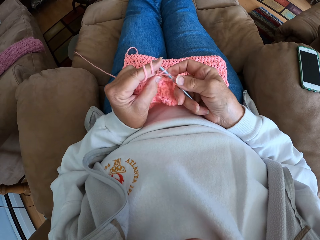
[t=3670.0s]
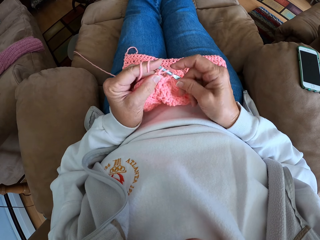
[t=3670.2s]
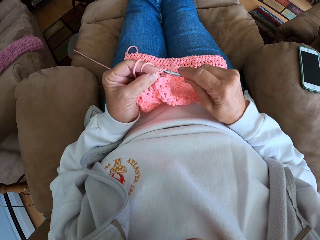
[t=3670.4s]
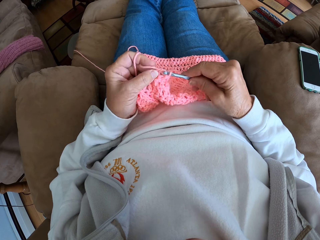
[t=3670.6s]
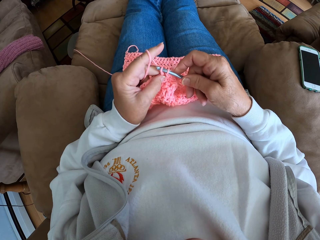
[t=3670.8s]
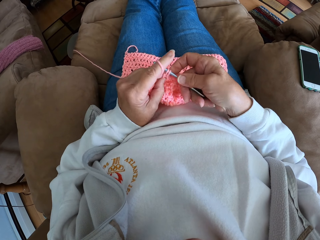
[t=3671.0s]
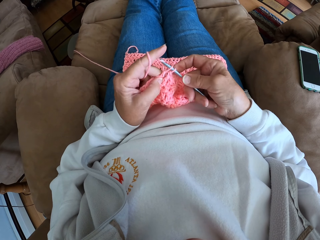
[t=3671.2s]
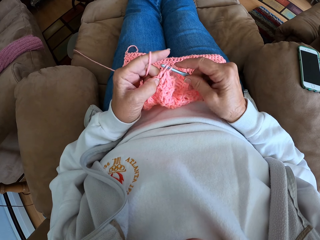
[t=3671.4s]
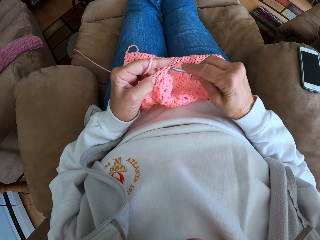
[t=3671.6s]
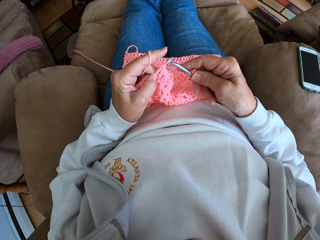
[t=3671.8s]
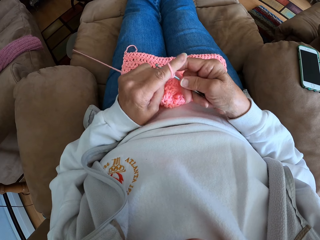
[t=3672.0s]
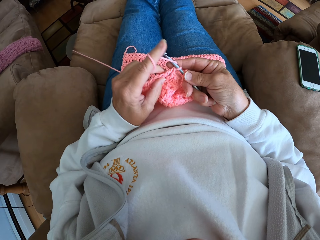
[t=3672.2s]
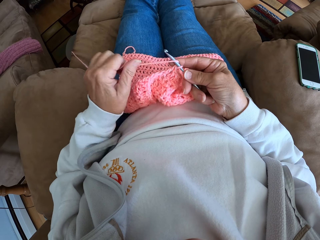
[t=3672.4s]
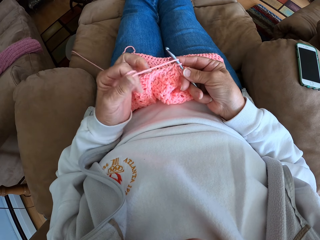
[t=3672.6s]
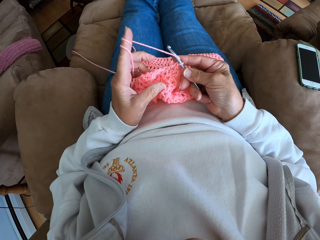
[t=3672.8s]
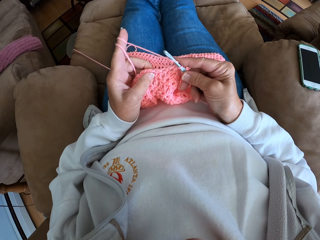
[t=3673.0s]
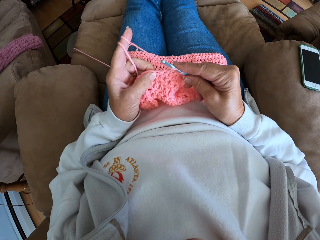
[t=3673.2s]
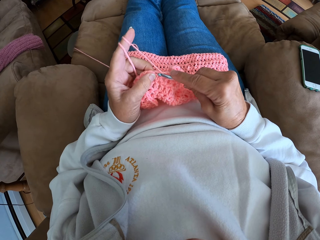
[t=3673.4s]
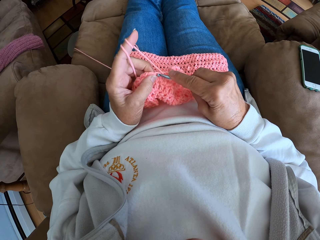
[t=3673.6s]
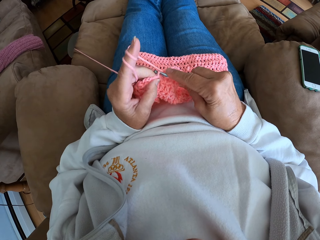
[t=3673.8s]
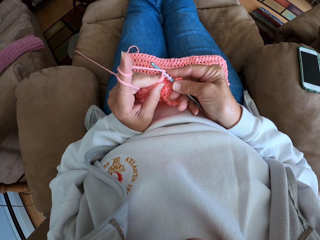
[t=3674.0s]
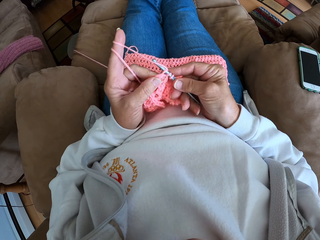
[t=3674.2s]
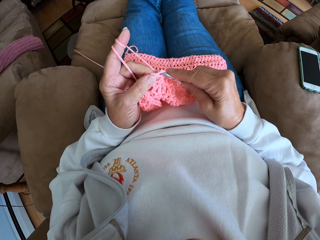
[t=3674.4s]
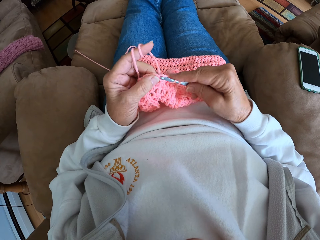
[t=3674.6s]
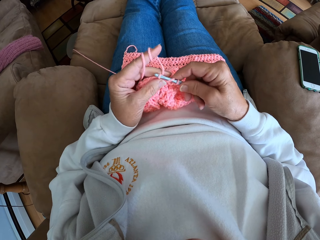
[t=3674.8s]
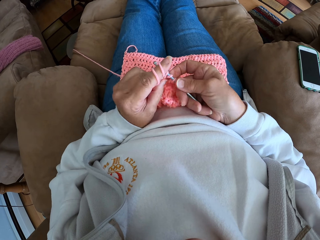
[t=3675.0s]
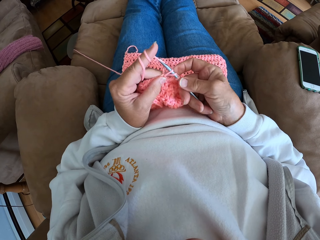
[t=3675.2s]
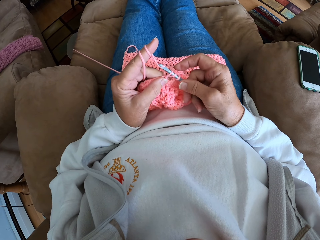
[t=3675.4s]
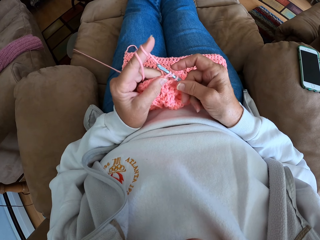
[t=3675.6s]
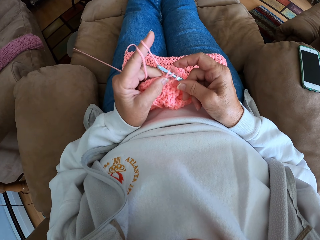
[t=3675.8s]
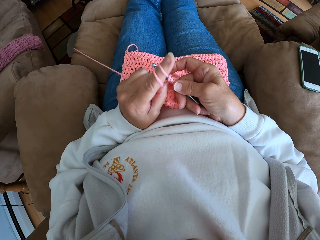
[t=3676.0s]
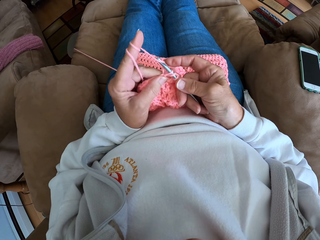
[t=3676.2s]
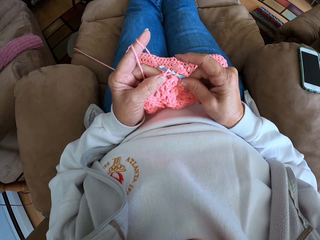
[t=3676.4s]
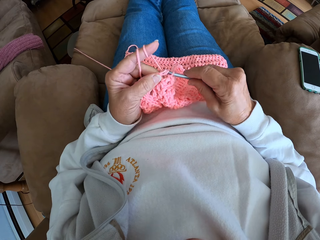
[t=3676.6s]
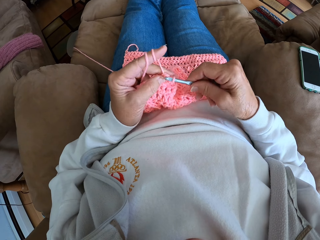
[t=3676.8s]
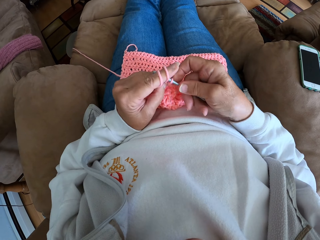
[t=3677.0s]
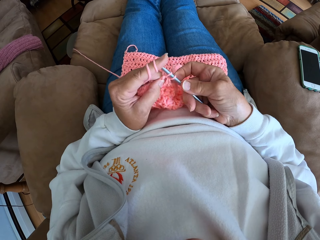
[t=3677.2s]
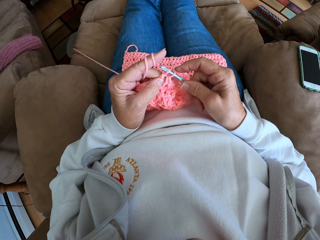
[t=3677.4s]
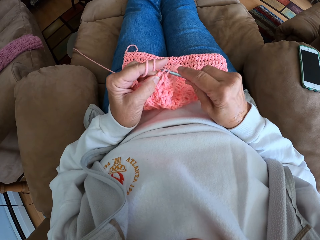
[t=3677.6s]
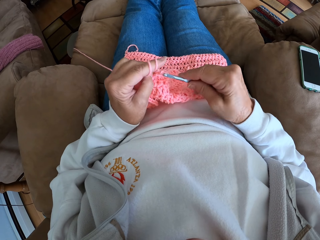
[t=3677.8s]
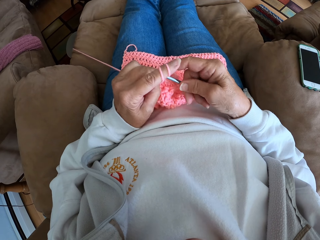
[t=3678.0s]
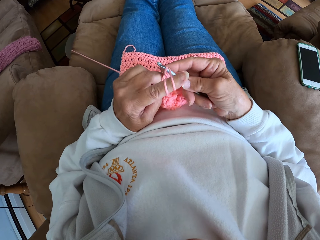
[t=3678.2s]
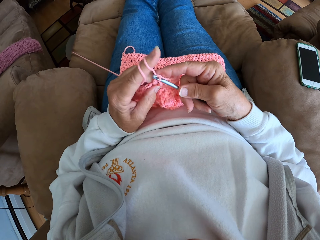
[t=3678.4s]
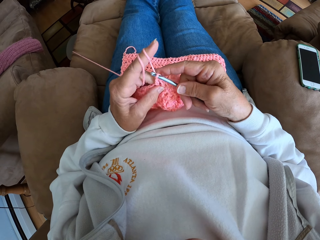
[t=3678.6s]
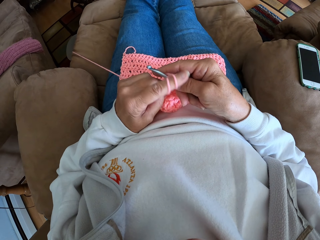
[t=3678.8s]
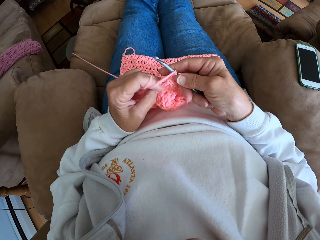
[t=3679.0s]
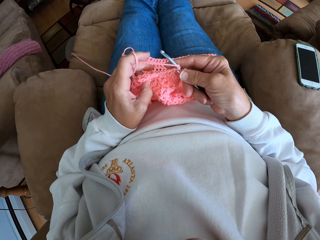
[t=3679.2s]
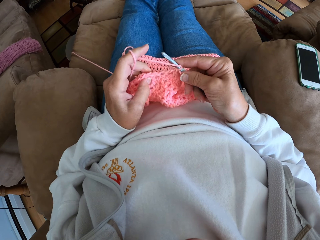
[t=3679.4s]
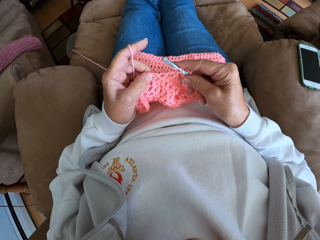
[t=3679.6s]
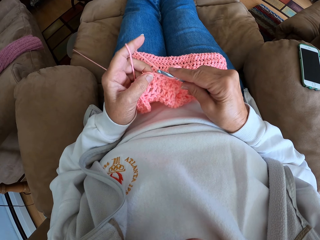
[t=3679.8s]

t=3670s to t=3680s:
The camera wearer ties the yarn on the finger. They crochet the piece of cloth using the crochet hook.

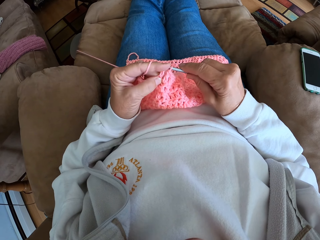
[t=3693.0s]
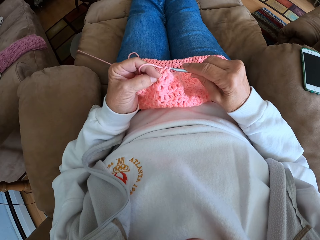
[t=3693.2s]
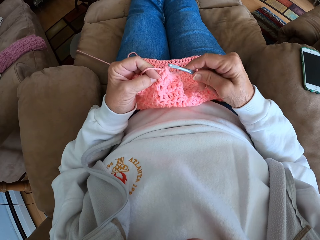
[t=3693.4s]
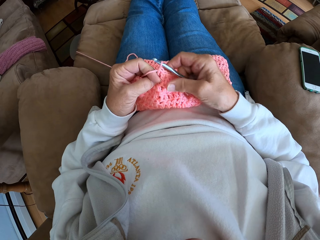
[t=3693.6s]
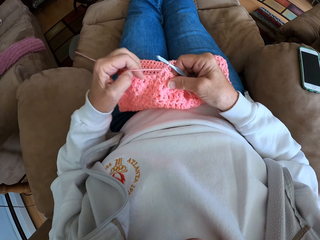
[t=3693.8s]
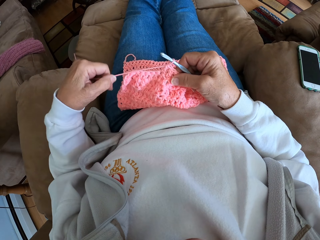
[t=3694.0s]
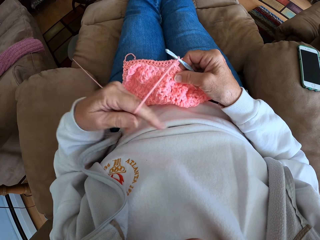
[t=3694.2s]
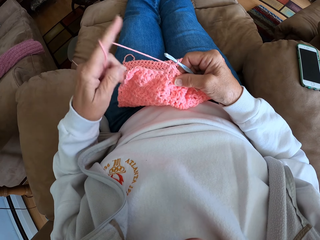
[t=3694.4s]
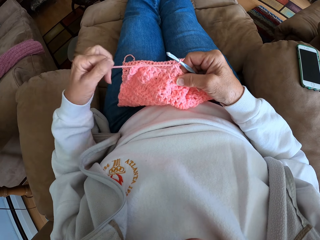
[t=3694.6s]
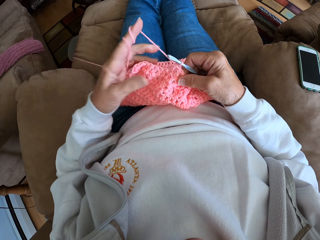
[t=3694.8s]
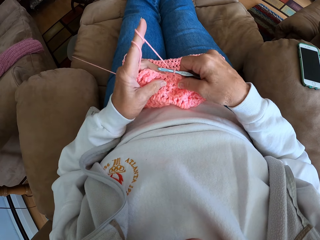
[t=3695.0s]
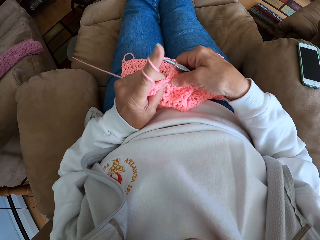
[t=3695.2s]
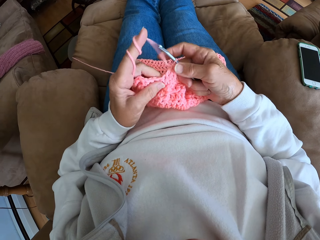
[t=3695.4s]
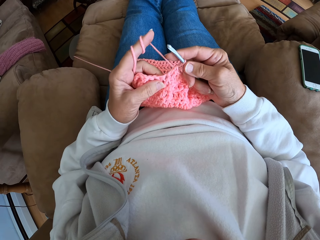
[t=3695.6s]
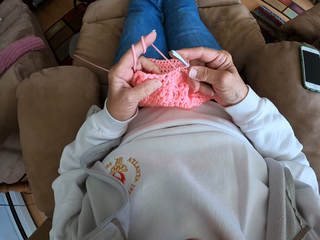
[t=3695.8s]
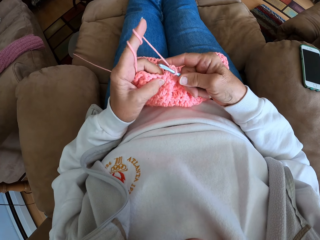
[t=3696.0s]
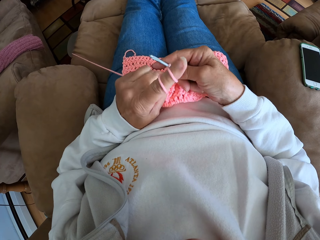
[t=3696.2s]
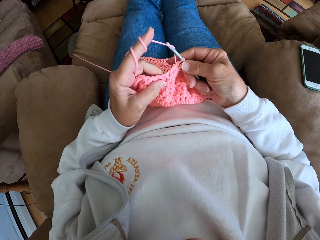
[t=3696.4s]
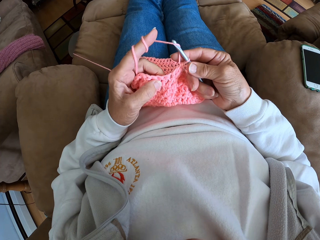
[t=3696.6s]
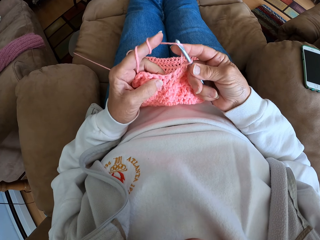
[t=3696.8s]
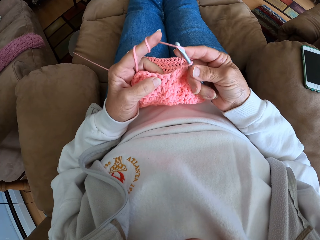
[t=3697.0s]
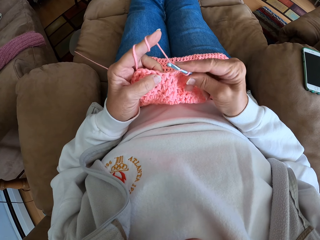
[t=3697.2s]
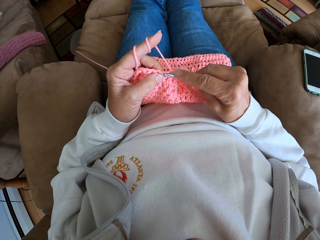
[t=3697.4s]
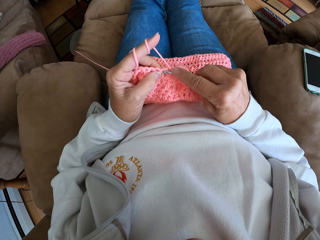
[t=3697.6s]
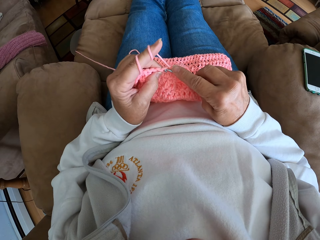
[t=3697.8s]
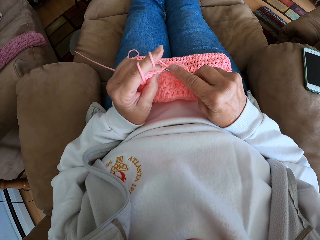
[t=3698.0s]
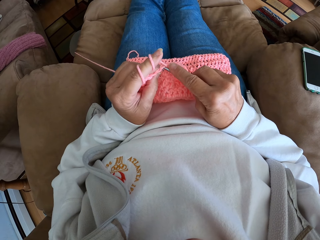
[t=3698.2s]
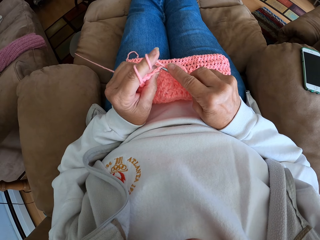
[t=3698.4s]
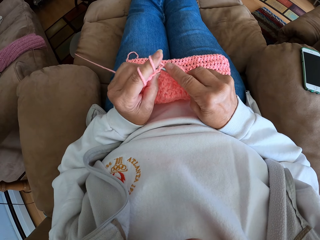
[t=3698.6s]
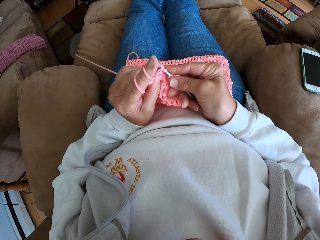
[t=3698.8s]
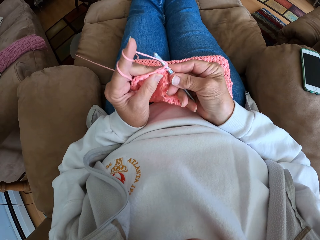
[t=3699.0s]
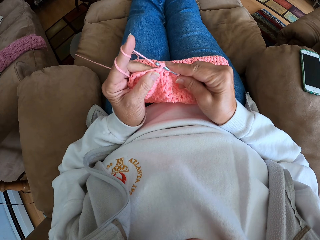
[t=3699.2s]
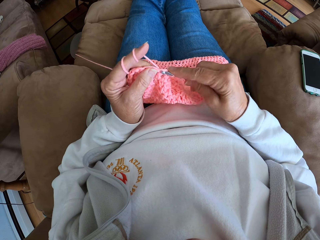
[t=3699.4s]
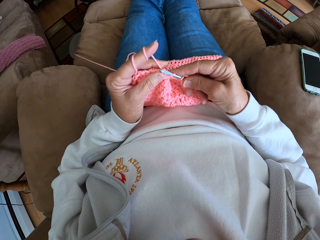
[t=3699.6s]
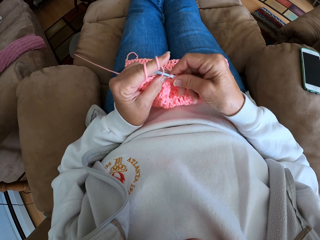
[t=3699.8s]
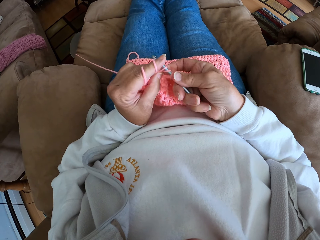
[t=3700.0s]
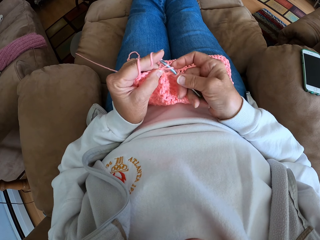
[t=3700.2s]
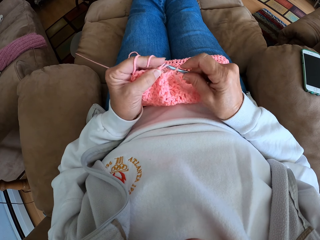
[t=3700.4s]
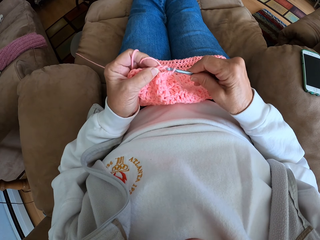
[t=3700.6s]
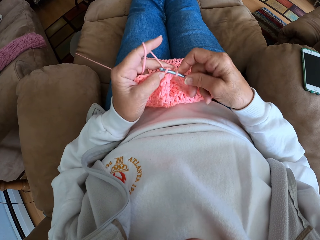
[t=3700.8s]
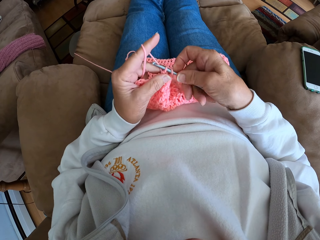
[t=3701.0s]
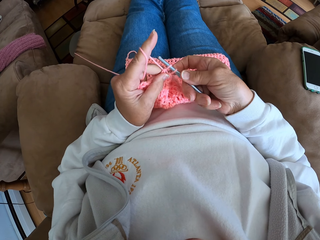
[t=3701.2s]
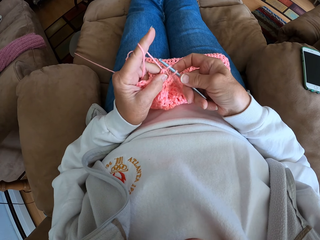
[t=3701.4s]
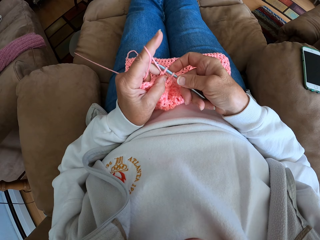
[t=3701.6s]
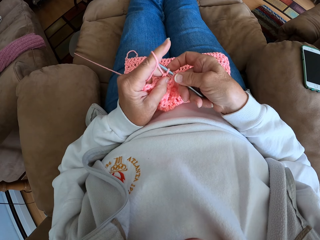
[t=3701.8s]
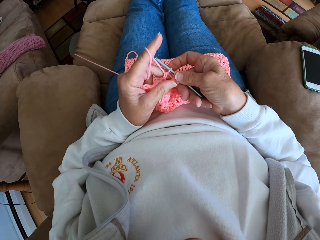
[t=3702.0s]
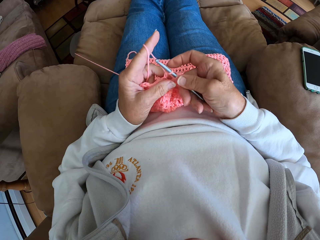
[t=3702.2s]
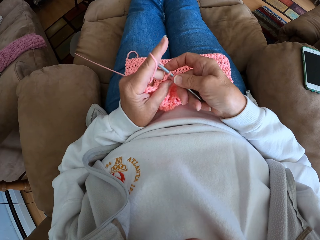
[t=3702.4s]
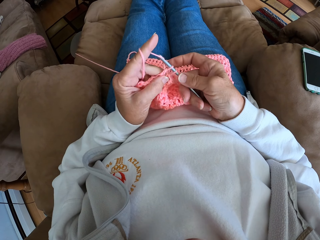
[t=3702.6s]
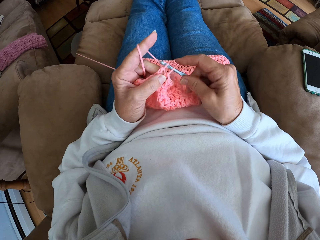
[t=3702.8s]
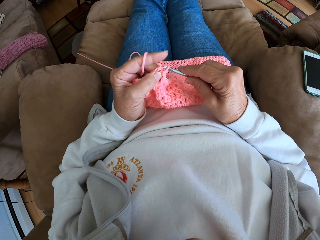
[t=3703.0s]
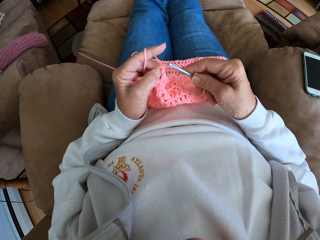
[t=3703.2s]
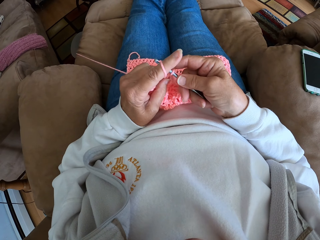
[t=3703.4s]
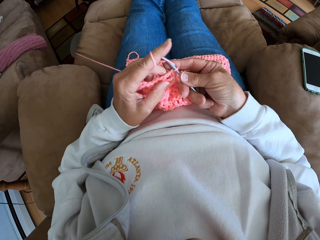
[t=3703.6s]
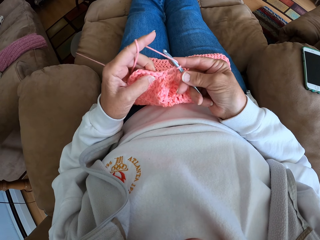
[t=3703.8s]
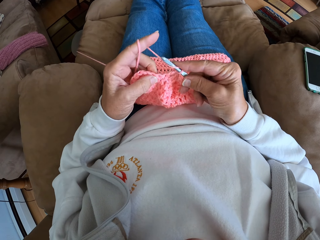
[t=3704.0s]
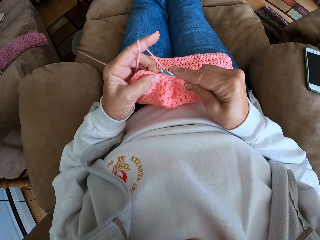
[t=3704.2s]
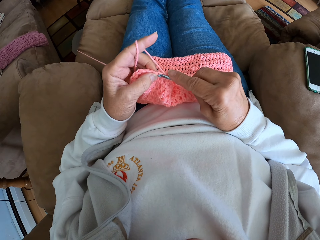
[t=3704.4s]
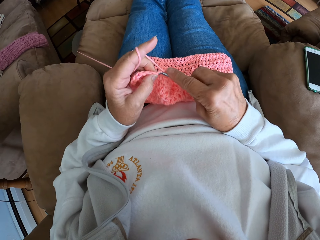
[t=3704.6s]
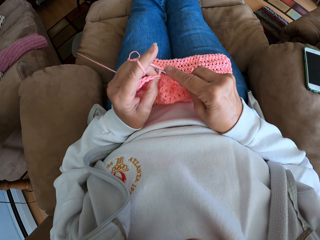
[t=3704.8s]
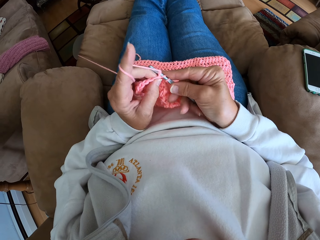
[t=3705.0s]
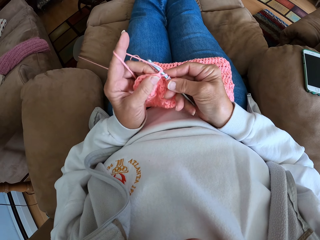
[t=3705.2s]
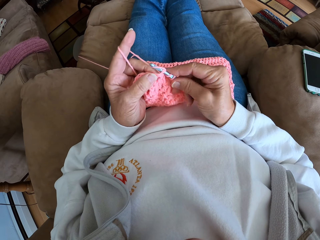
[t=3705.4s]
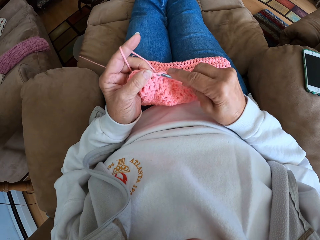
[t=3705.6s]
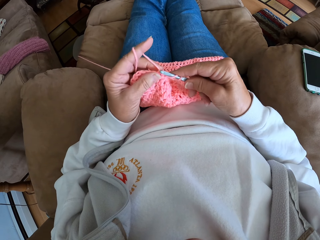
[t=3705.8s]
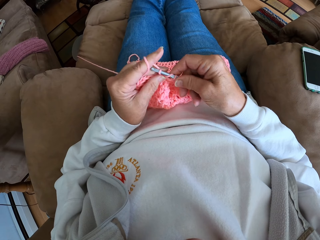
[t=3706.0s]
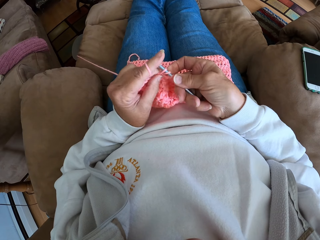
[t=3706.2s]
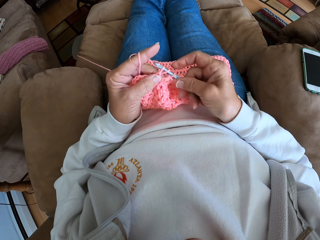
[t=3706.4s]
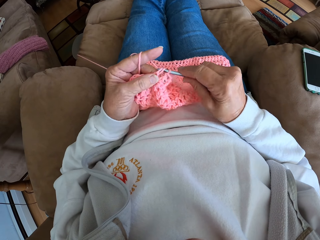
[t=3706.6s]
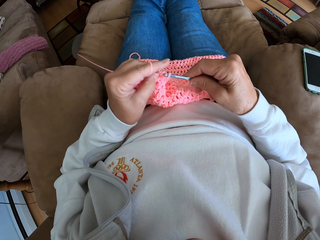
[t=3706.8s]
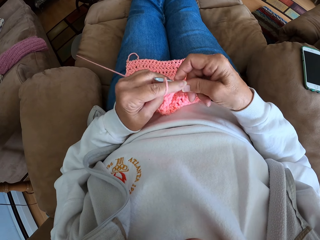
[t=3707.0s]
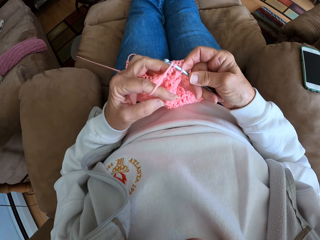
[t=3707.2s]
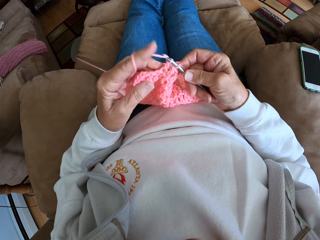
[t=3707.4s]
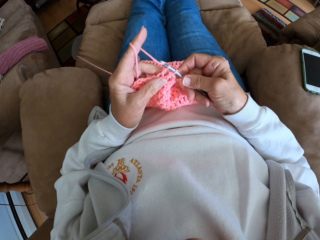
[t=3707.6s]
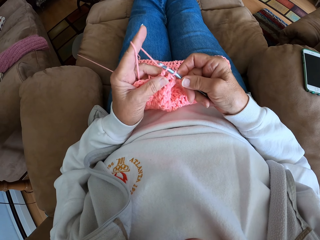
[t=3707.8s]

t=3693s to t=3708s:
The camera wearer ties the yarn on the finger. They crochet the piece of cloth using the crochet hook.
